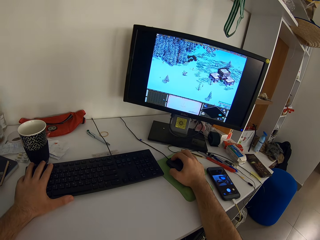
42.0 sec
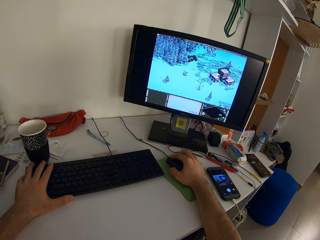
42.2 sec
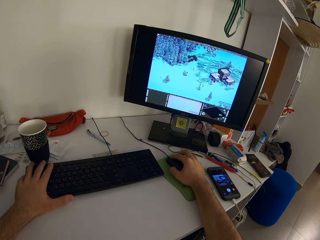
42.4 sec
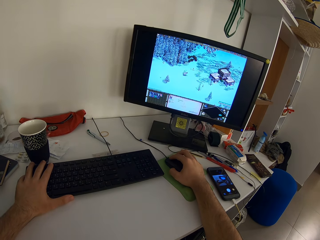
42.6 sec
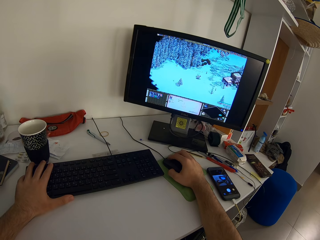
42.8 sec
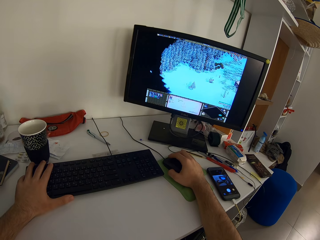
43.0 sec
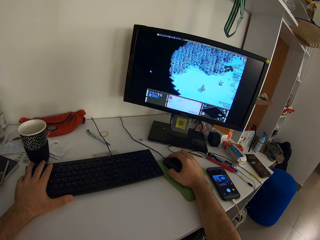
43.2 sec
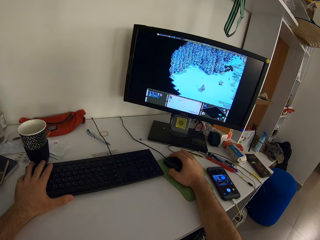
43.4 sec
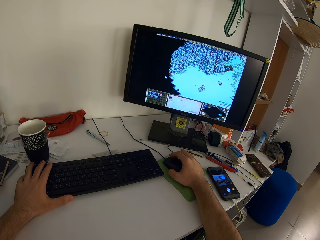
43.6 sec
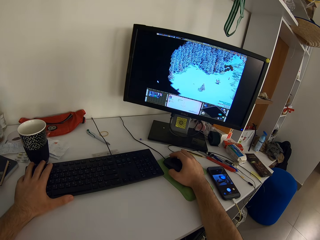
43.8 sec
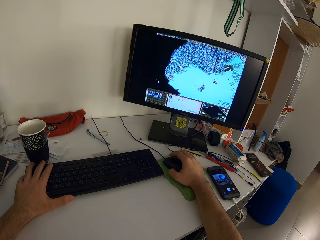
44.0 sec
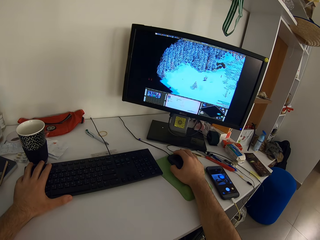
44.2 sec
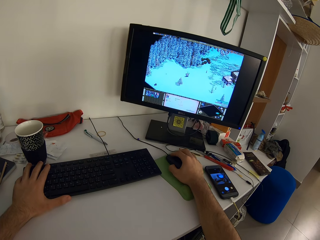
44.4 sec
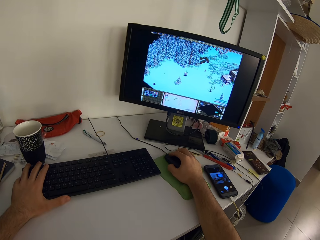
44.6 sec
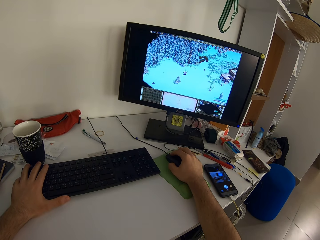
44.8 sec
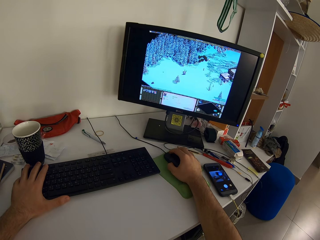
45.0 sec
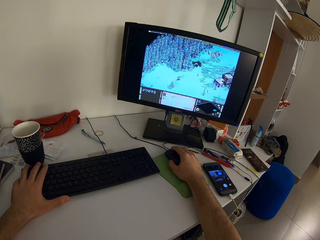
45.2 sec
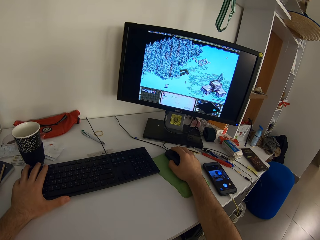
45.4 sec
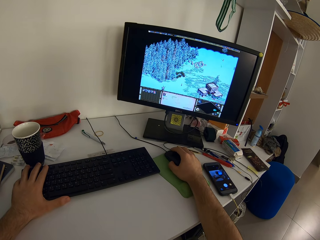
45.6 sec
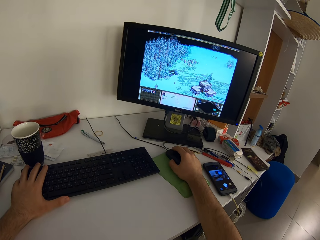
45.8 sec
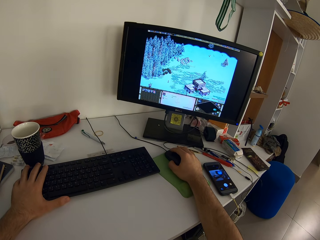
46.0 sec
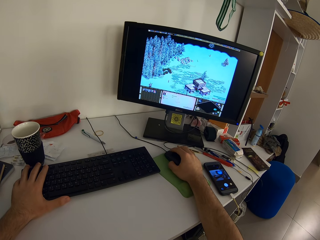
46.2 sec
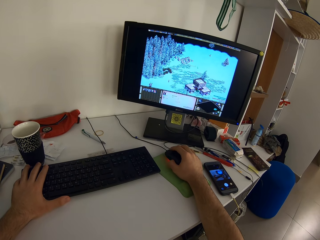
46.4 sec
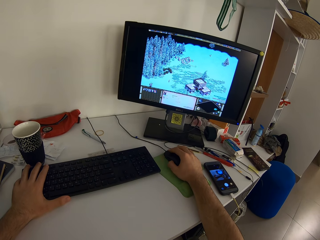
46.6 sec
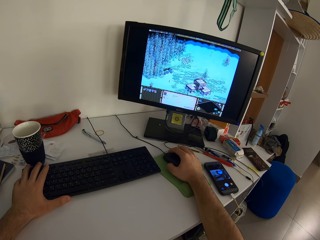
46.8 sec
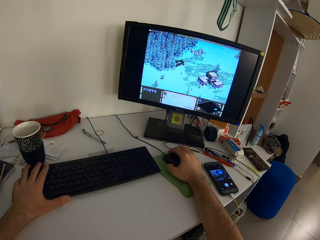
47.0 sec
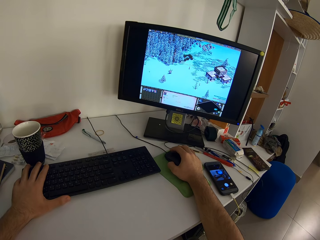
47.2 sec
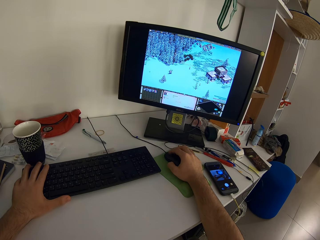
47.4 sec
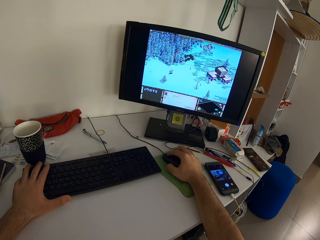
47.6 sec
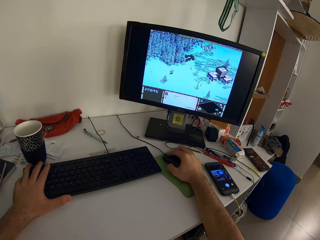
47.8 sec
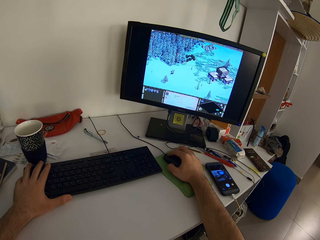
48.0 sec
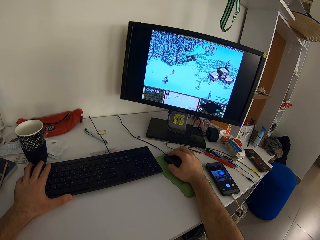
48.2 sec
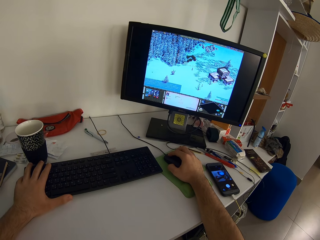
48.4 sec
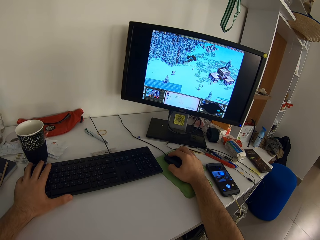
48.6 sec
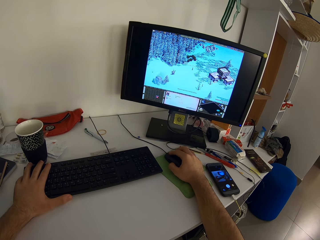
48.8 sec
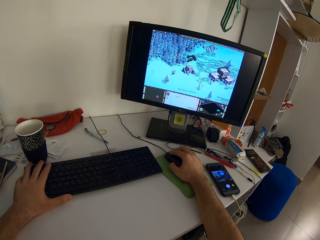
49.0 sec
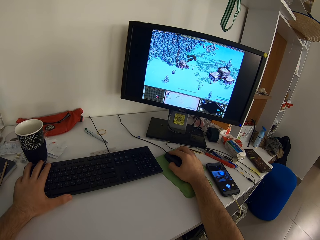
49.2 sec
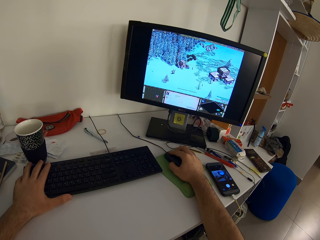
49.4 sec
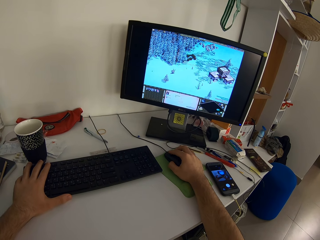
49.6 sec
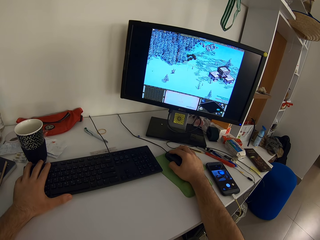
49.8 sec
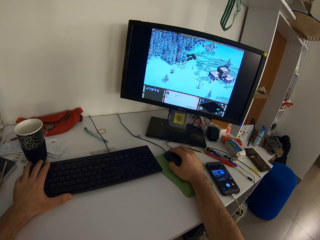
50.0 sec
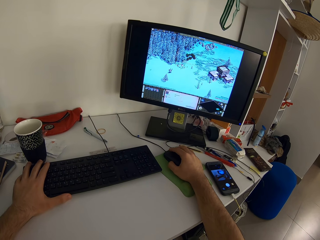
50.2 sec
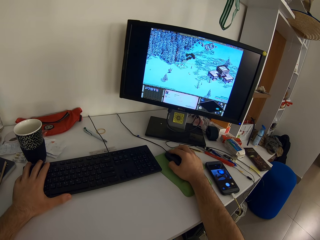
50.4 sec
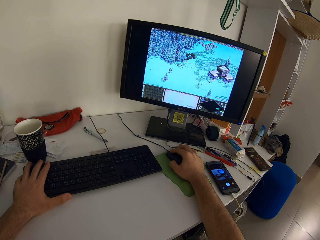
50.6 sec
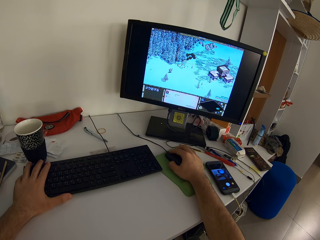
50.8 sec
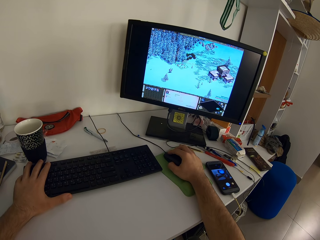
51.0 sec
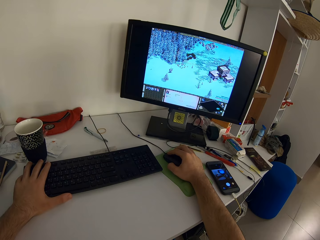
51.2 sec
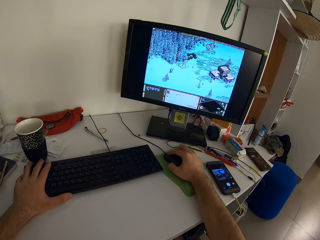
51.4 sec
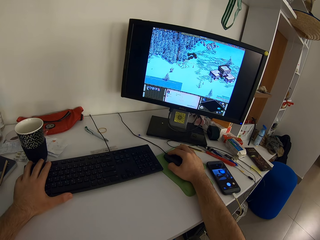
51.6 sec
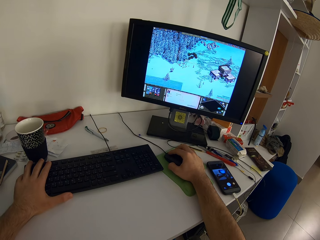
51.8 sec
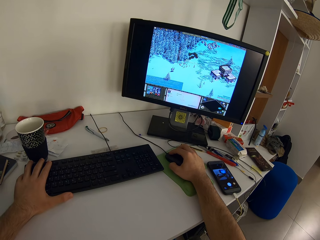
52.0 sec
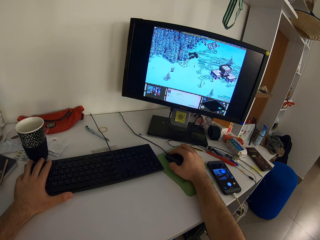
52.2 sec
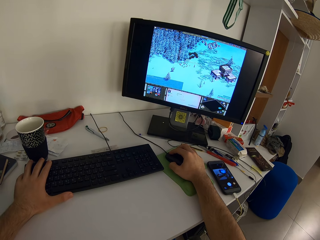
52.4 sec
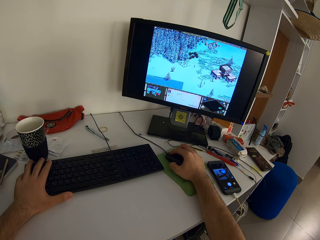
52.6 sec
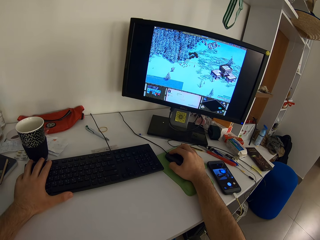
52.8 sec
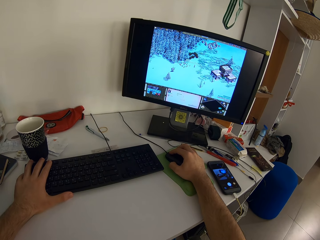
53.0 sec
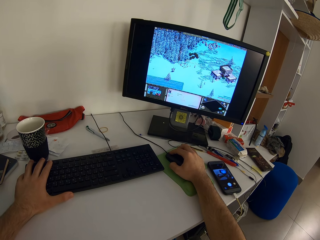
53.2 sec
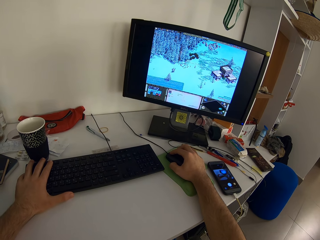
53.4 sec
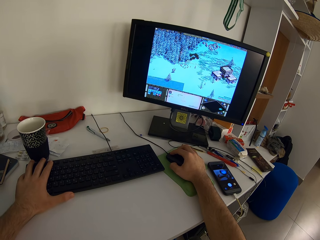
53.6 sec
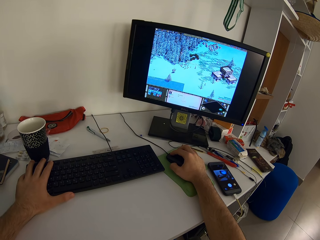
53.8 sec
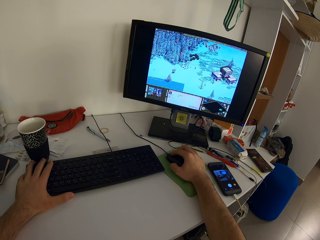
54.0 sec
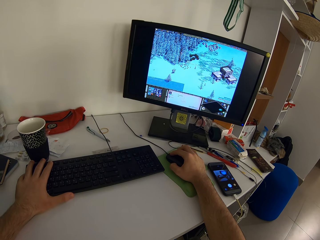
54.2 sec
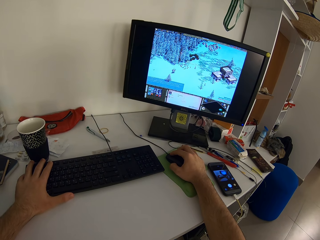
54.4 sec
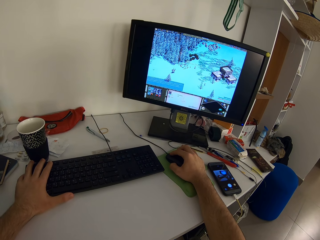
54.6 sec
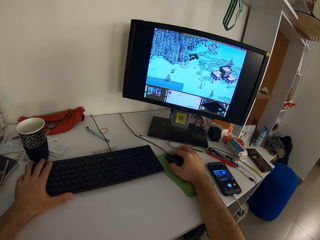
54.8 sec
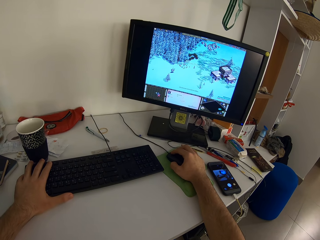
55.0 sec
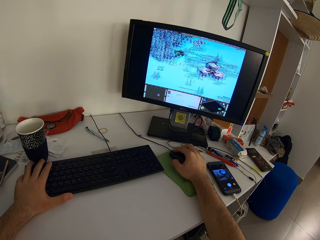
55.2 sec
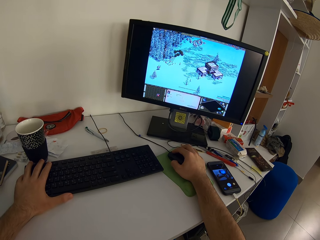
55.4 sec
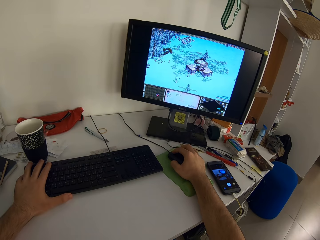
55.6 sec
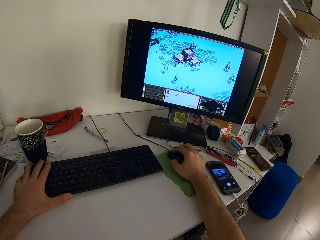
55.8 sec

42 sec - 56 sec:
The camera wearer presses the keyboard key. They click the mouse.

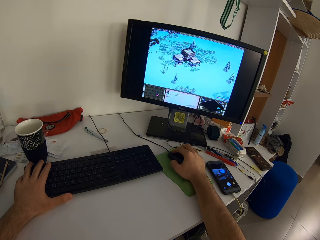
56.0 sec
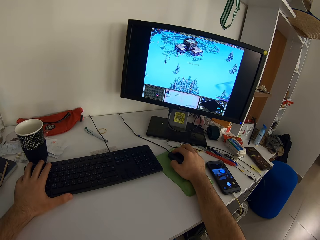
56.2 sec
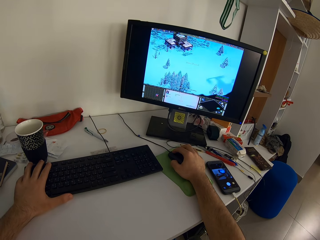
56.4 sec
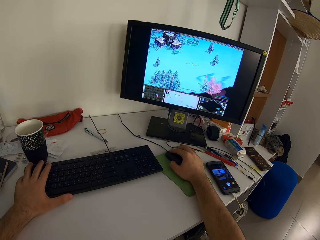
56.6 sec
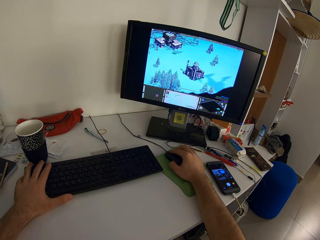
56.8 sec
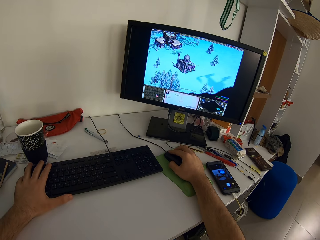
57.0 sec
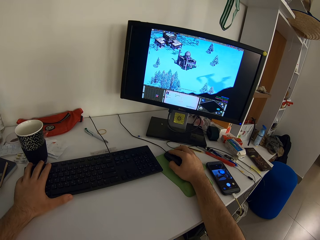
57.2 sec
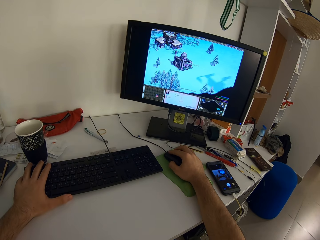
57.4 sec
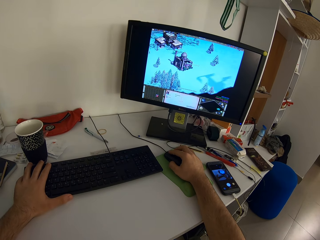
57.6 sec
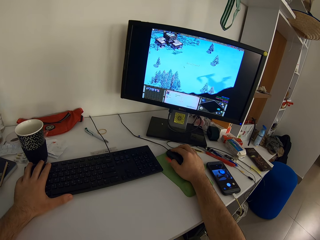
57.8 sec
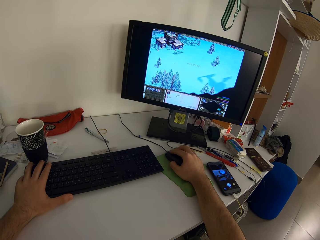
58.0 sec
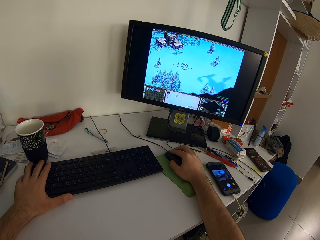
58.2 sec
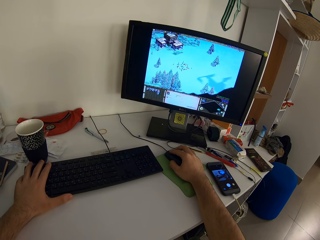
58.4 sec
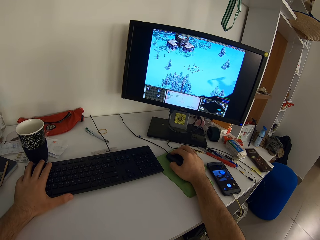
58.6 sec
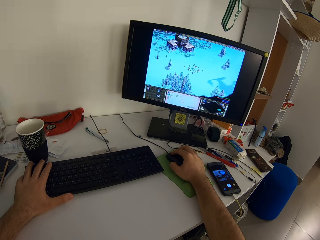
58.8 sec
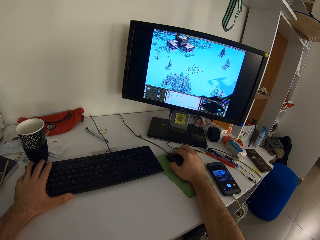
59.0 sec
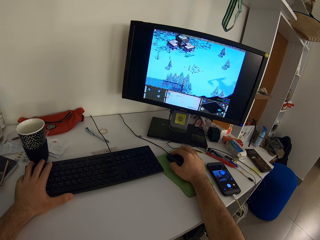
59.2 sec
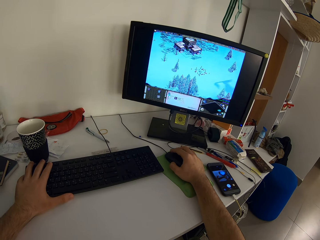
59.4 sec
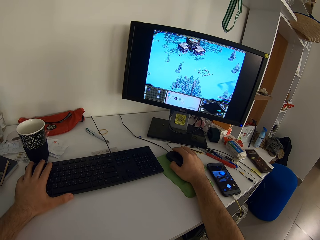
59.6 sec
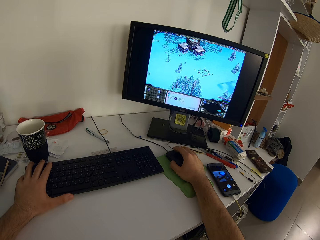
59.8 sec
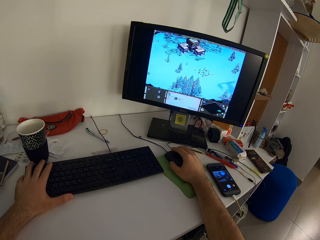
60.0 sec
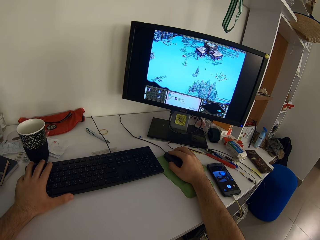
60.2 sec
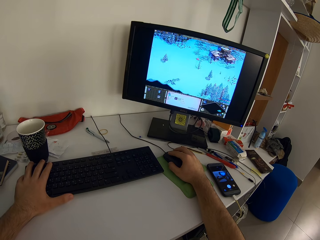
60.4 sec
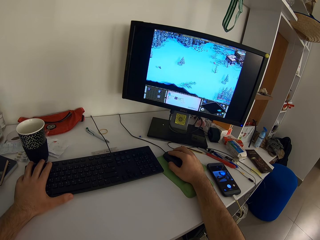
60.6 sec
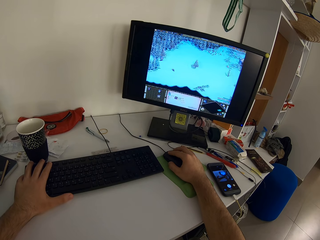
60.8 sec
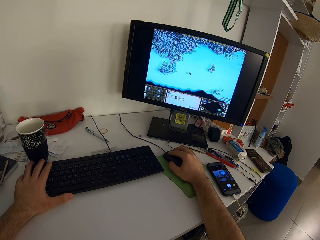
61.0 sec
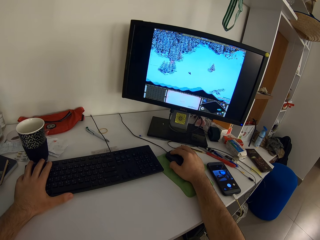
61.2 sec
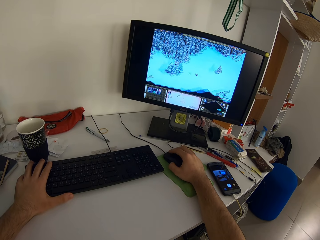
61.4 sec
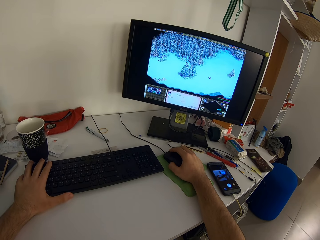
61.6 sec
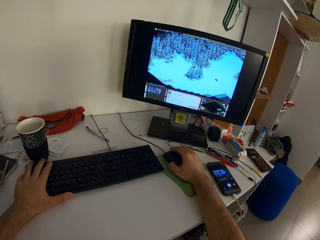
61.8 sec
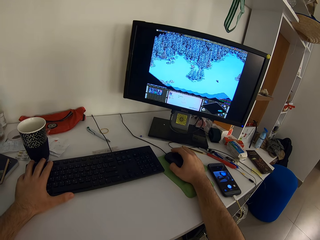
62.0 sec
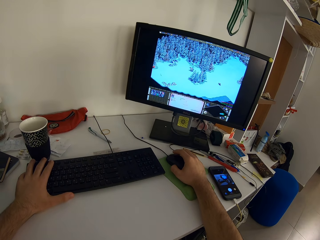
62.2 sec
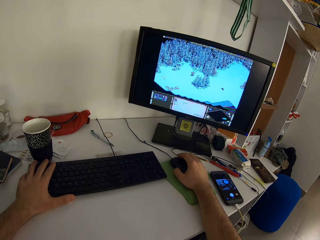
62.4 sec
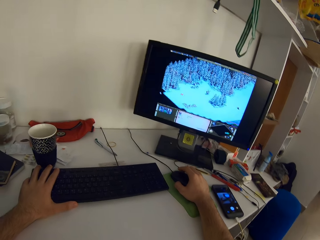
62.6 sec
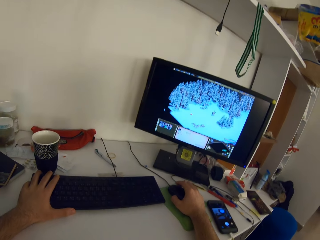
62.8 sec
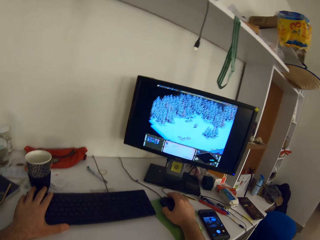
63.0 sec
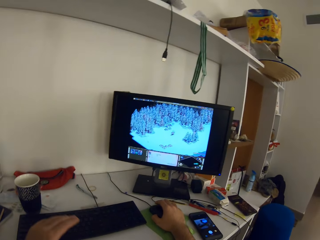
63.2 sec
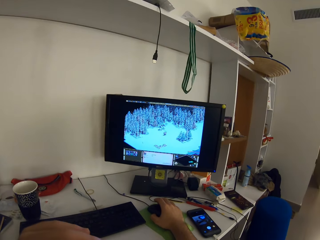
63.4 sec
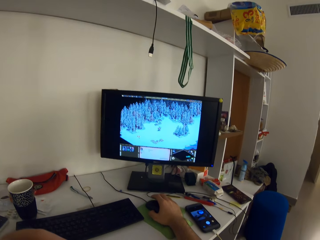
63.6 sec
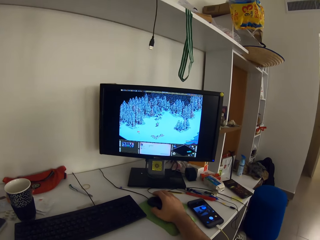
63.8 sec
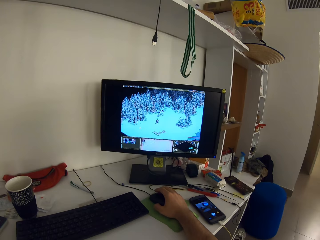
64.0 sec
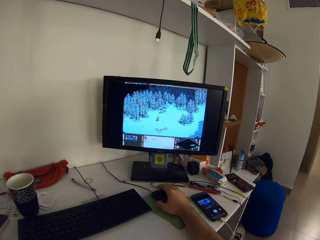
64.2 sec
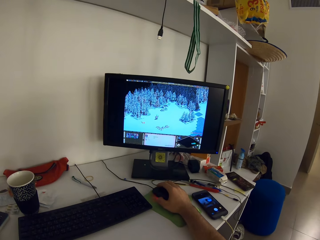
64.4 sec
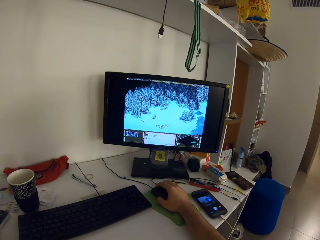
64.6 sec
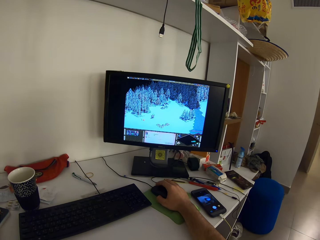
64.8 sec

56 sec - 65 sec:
The camera wearer removes the hand away from the keyboard. He scratches his nose with his left hand. He clicks the mouse.
